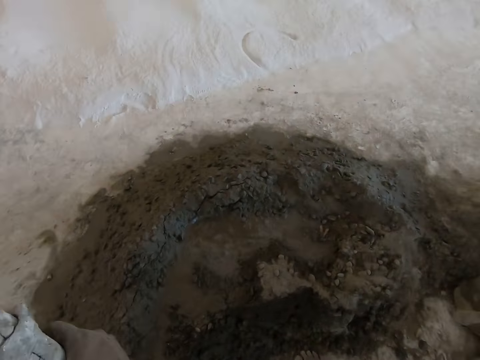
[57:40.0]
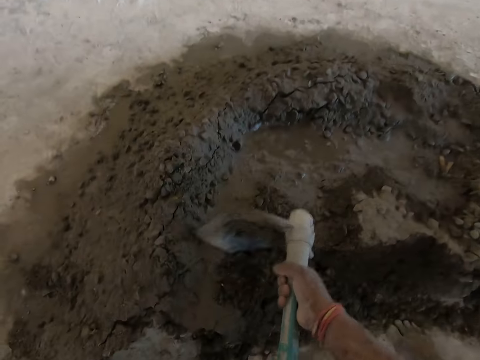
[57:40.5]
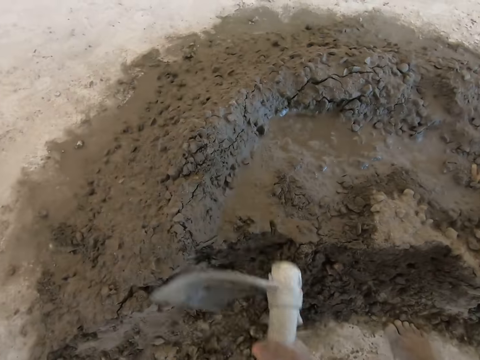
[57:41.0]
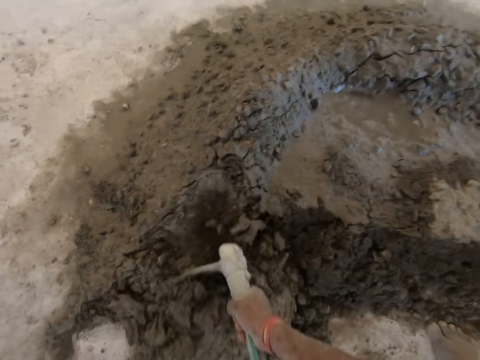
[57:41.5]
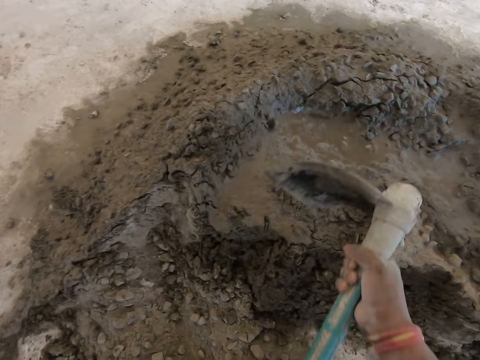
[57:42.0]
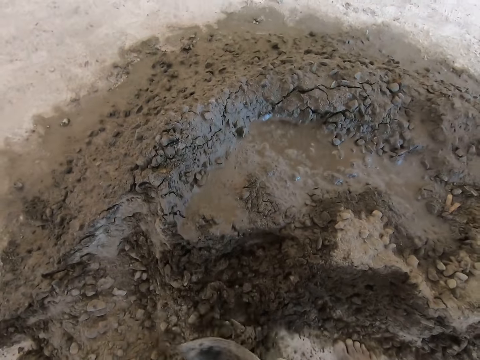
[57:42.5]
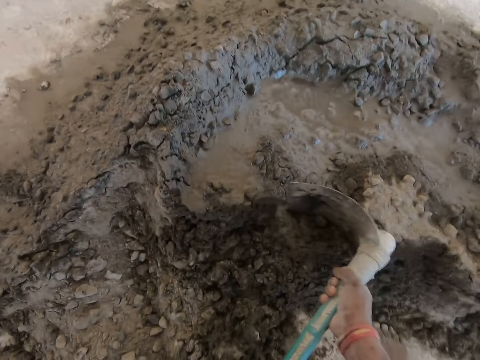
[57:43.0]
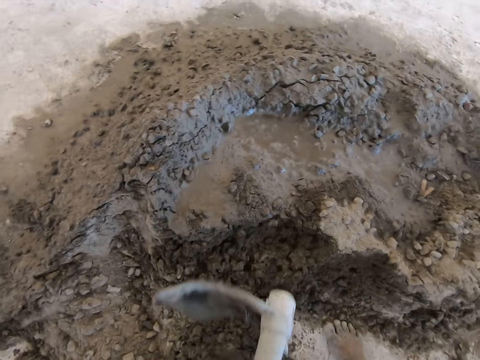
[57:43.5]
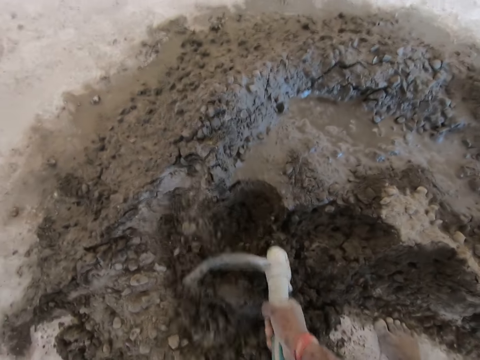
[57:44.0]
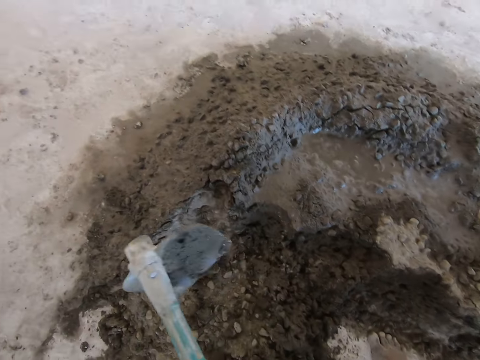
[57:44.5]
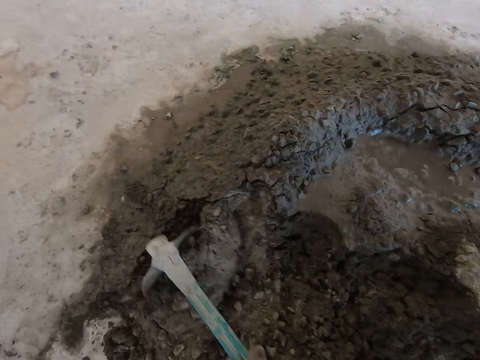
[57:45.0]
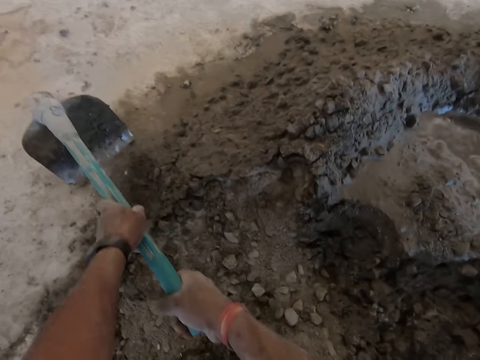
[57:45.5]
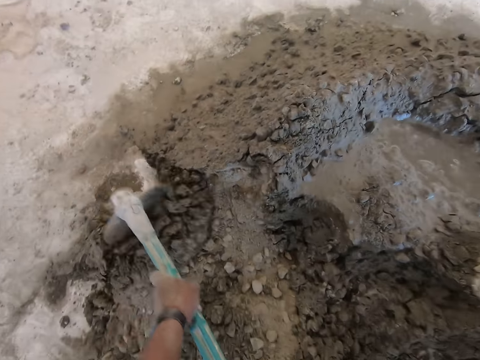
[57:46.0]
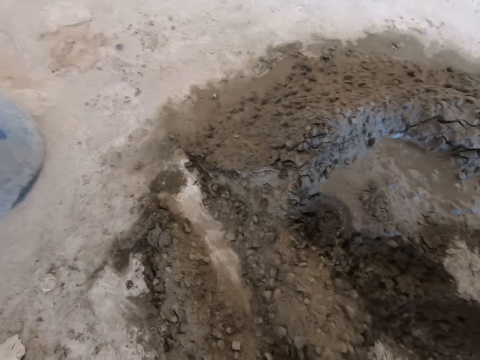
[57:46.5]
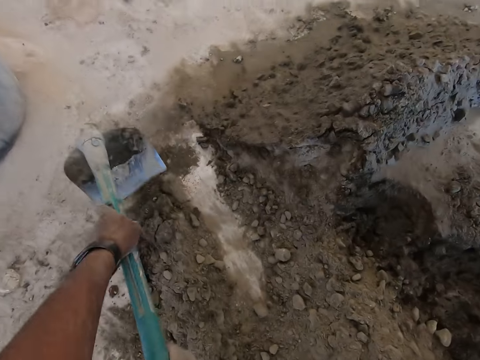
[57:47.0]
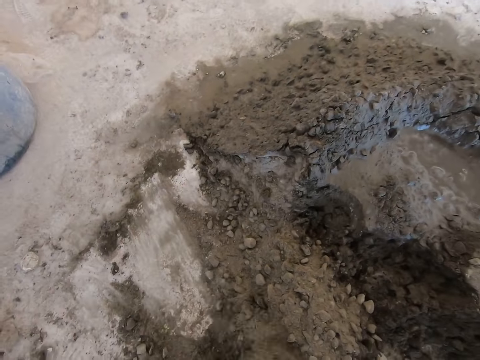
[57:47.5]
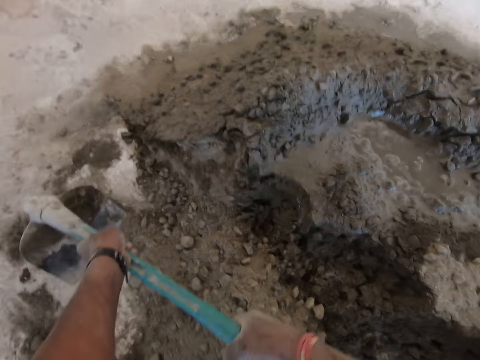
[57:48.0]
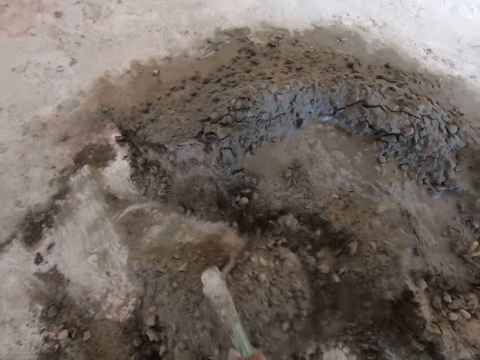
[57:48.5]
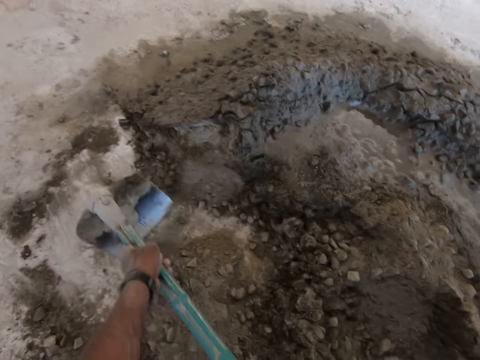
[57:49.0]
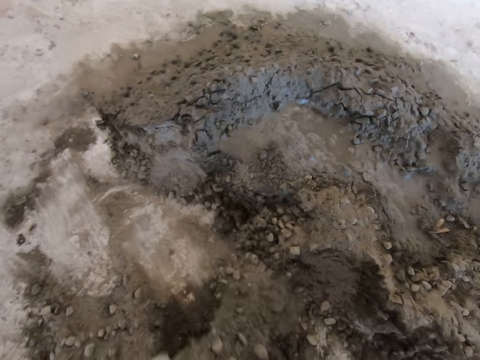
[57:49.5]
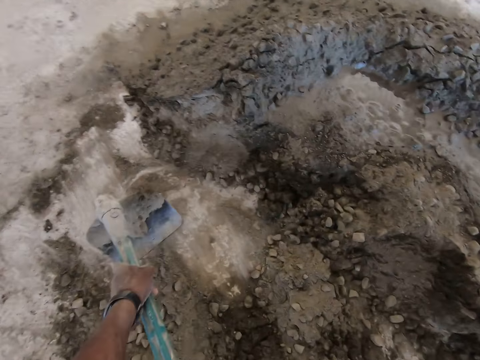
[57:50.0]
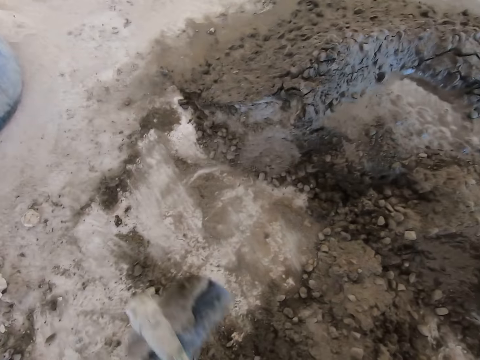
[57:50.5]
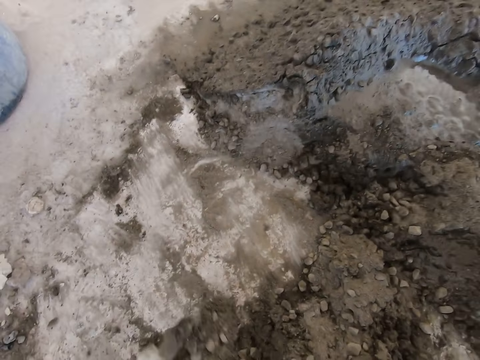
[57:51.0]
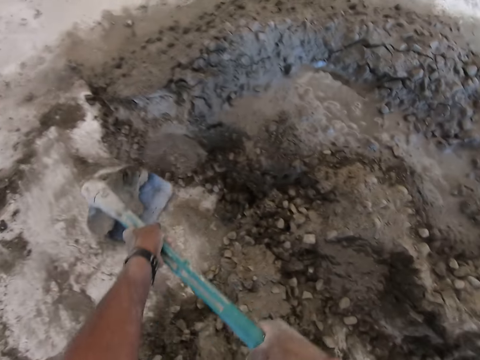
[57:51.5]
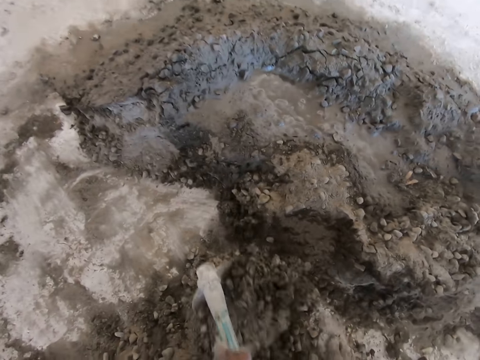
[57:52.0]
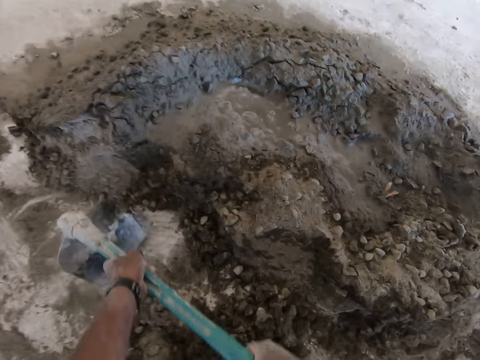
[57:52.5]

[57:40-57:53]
The camera wearer packs sand on the ground with the hoe in both hands.

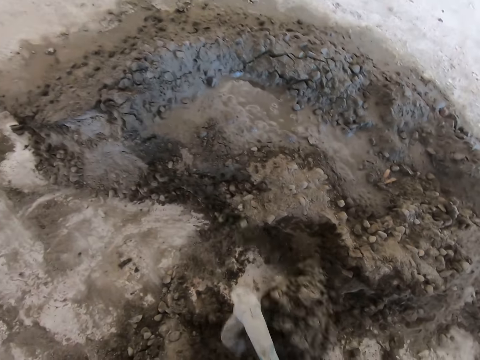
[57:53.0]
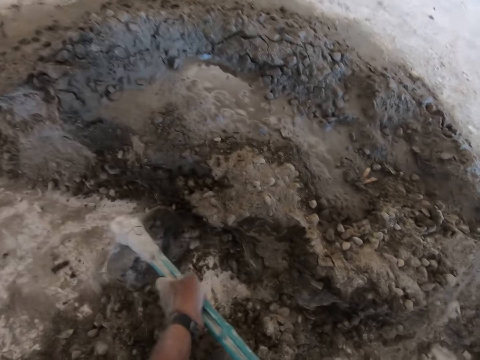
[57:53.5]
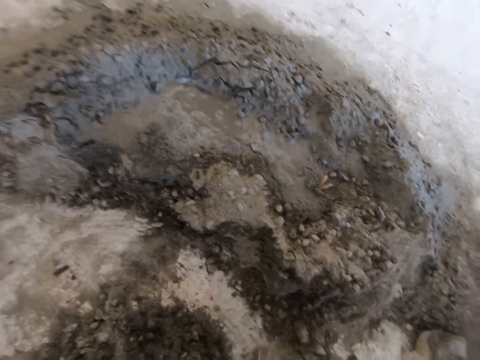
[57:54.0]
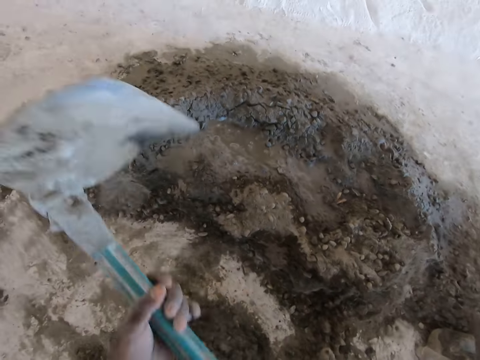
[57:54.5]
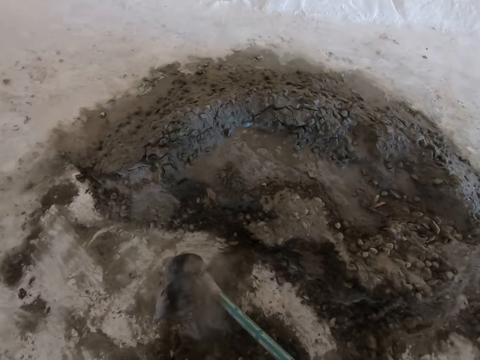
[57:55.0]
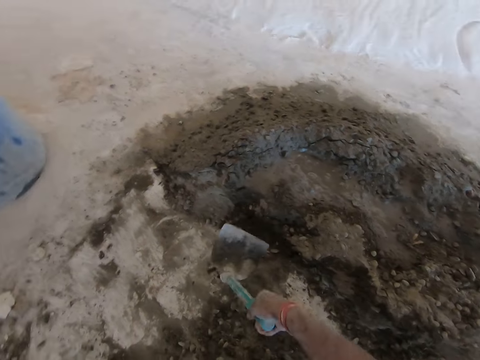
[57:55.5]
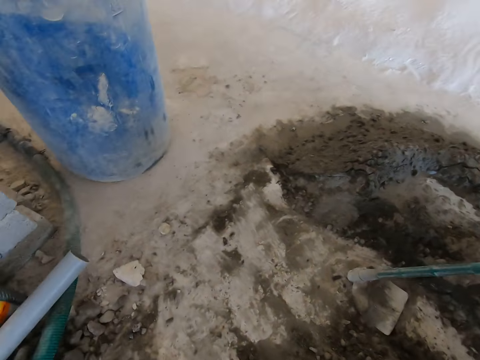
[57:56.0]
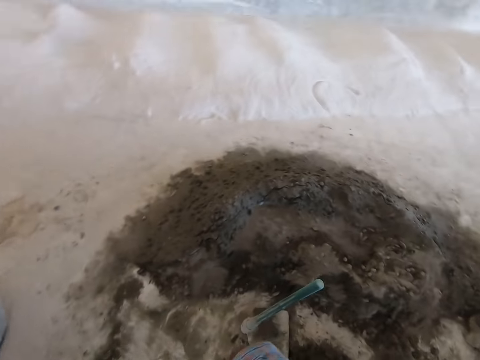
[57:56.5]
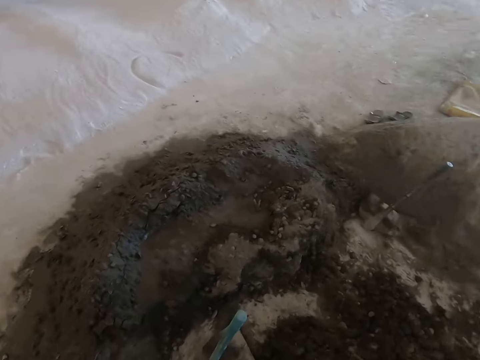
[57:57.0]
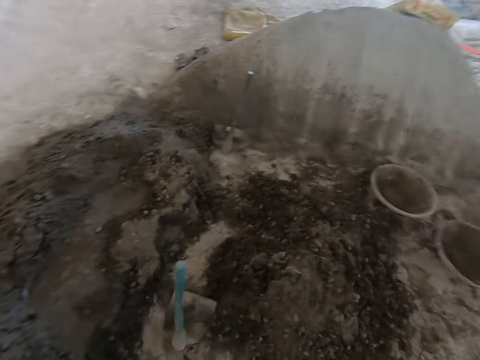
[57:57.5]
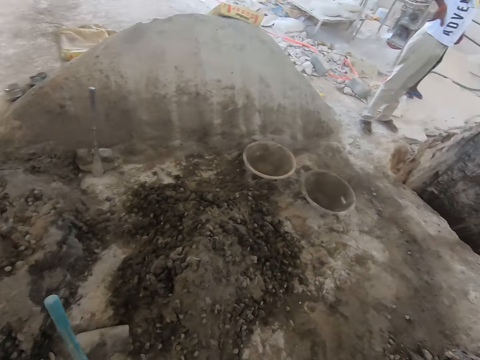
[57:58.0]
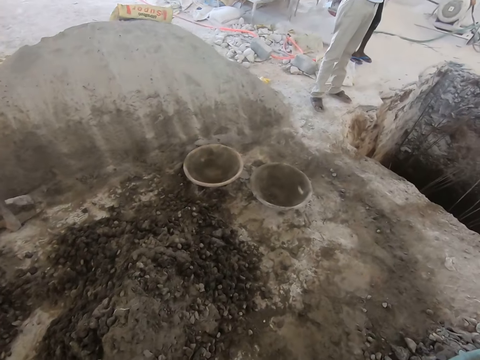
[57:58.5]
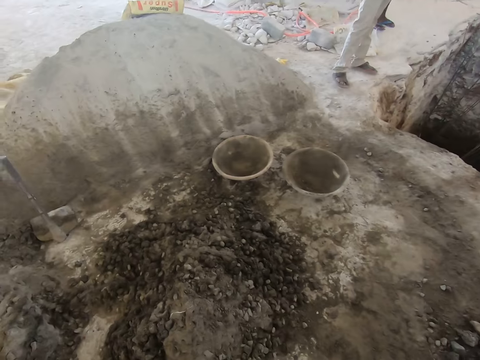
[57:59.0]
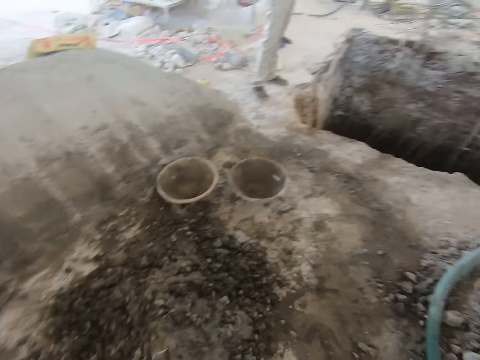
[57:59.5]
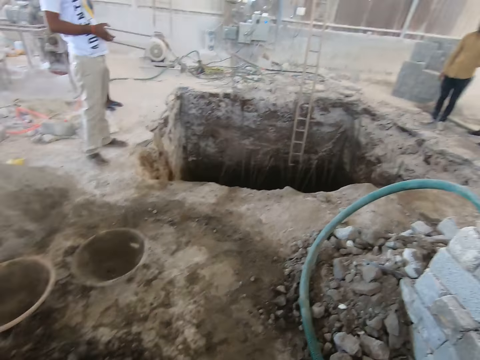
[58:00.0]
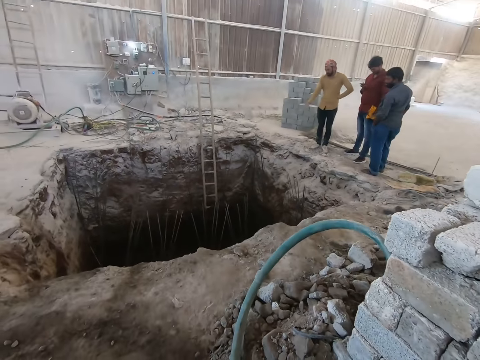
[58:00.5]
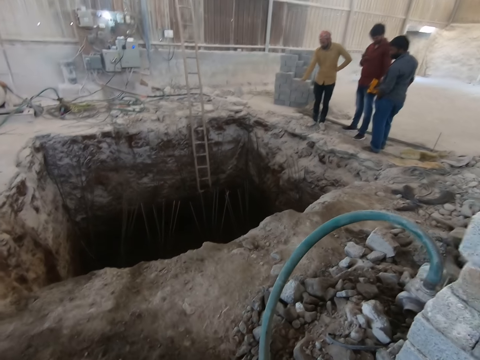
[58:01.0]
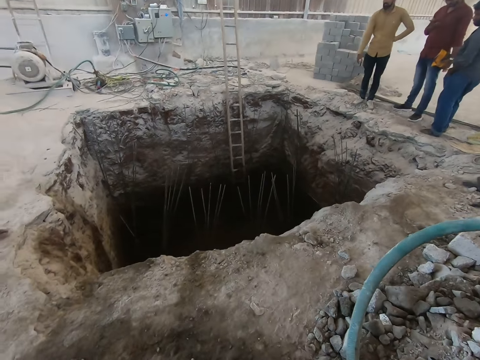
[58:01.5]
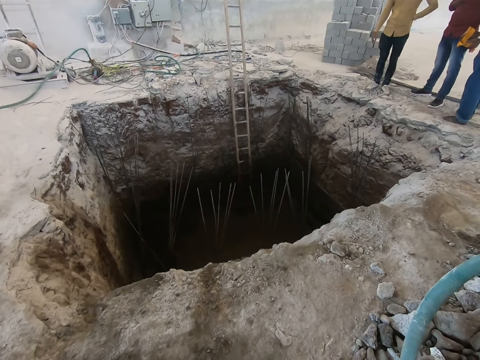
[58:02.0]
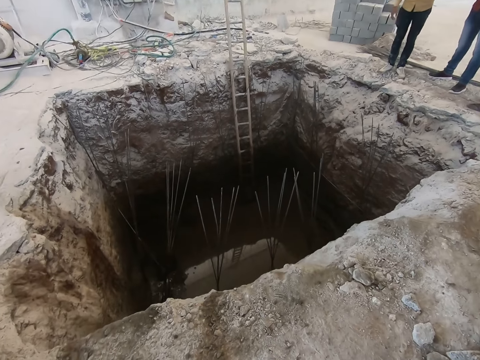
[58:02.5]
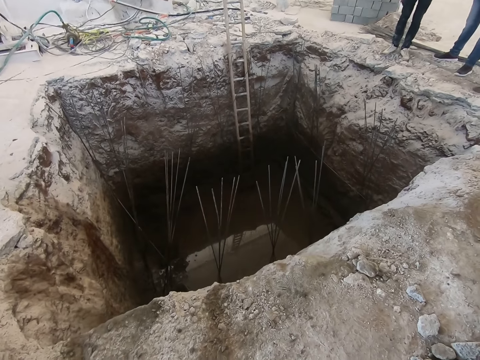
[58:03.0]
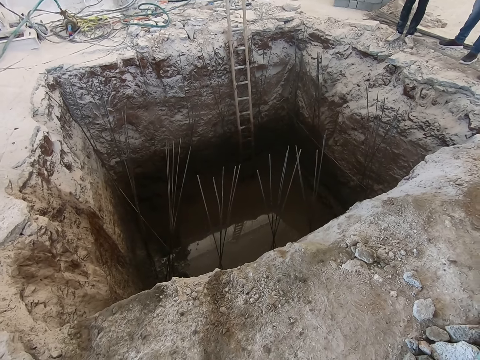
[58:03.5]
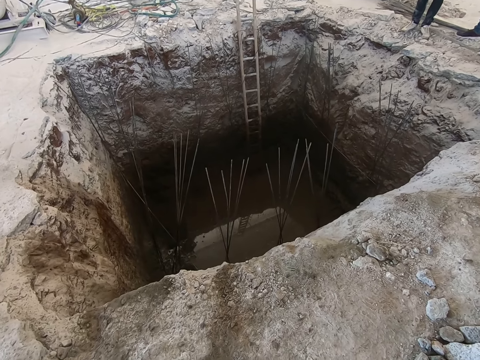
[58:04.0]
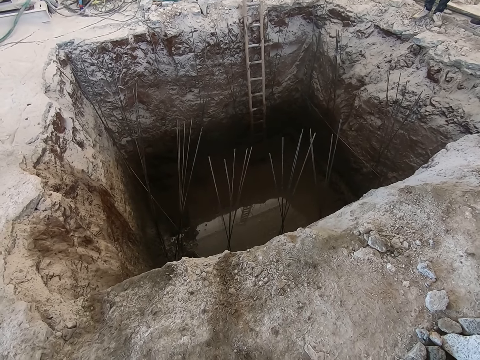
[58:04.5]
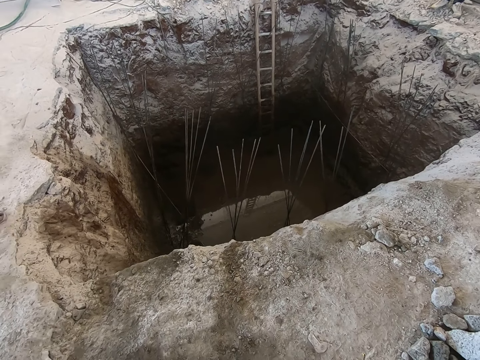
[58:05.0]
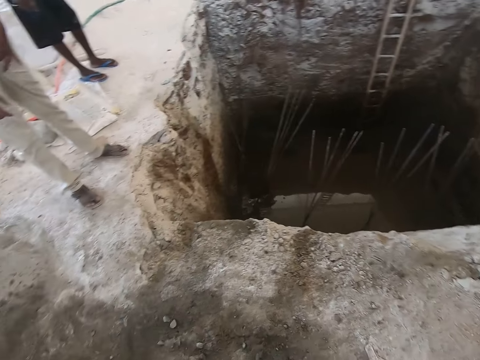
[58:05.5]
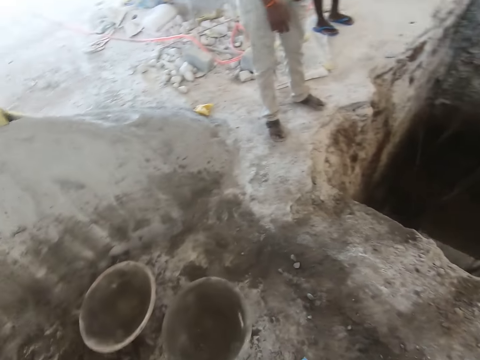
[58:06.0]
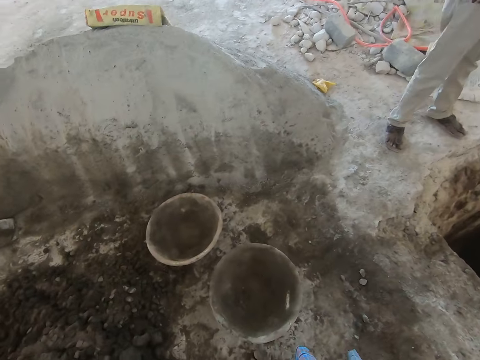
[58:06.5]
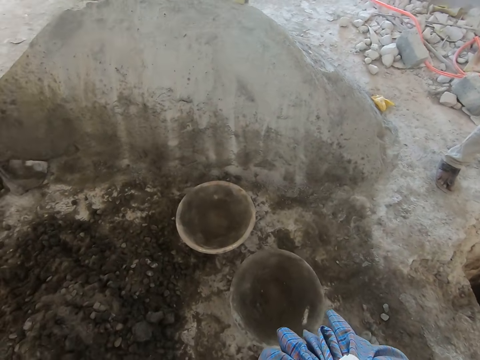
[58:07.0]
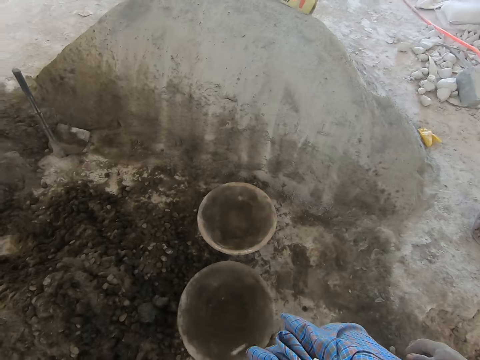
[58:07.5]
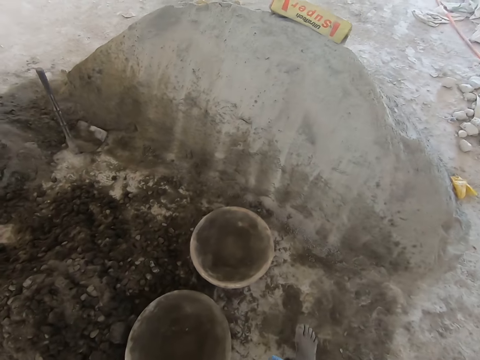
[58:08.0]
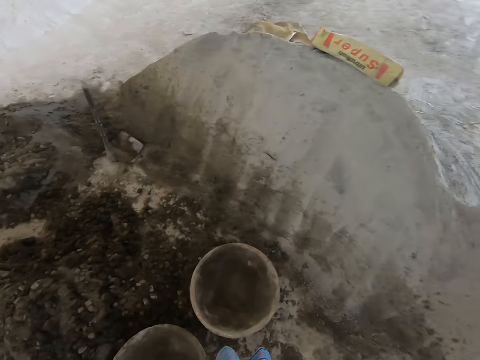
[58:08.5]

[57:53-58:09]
The camera wearer drops the hoe in his right hand to the ground. He looks around. He walks back. He looks around. He shifts the pan on the ground with his right leg.
